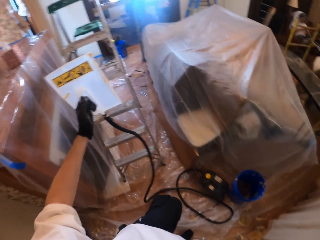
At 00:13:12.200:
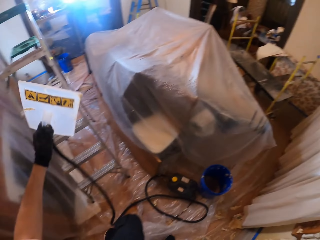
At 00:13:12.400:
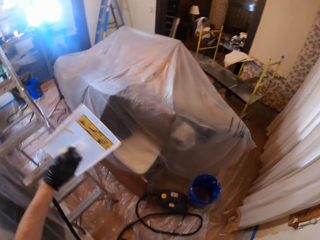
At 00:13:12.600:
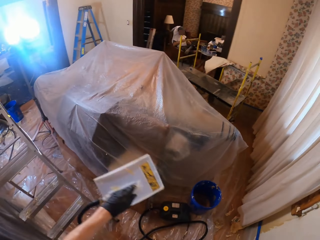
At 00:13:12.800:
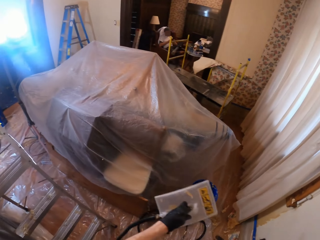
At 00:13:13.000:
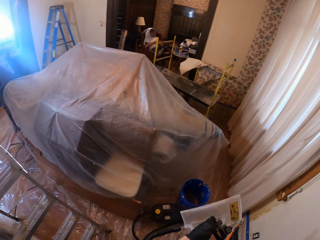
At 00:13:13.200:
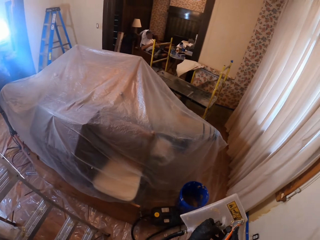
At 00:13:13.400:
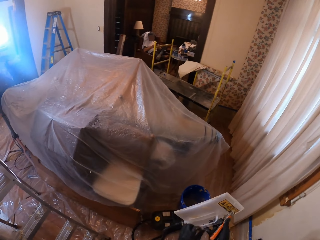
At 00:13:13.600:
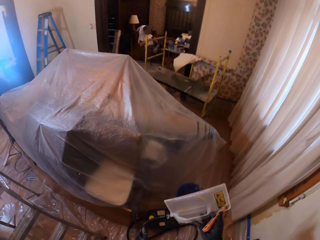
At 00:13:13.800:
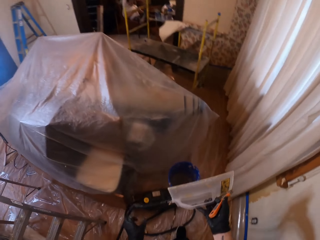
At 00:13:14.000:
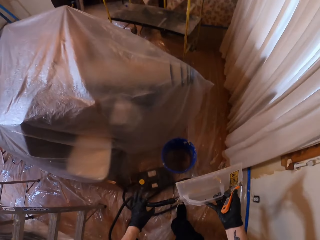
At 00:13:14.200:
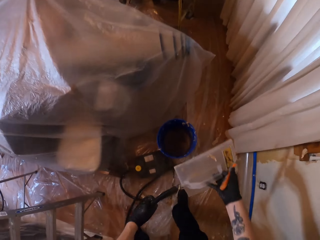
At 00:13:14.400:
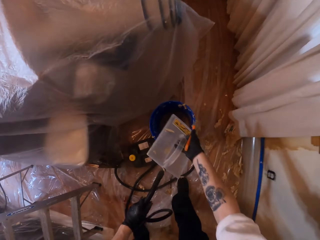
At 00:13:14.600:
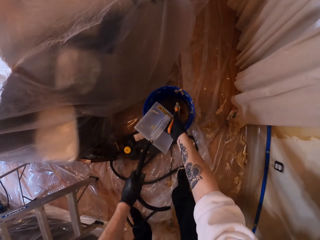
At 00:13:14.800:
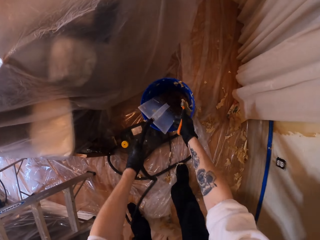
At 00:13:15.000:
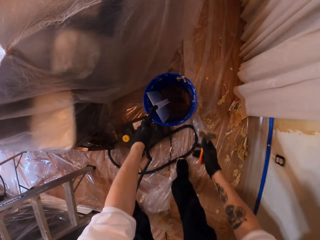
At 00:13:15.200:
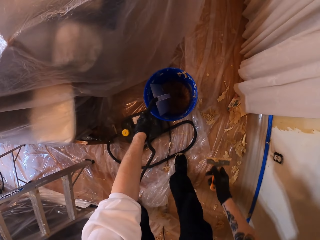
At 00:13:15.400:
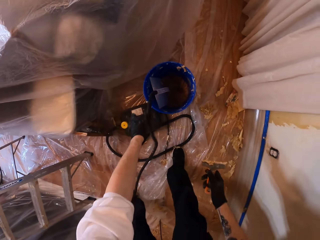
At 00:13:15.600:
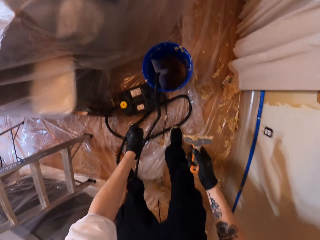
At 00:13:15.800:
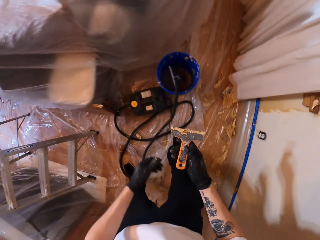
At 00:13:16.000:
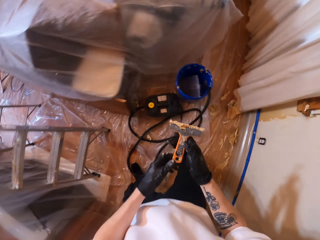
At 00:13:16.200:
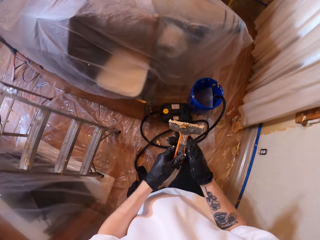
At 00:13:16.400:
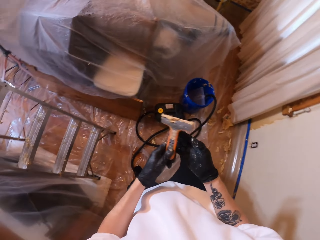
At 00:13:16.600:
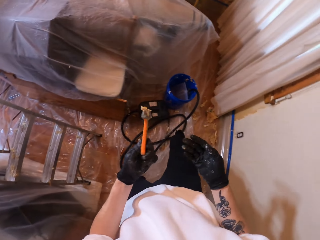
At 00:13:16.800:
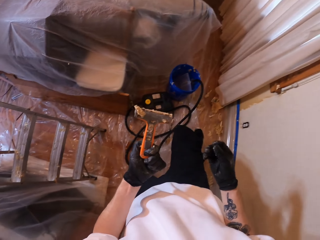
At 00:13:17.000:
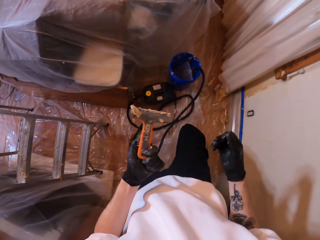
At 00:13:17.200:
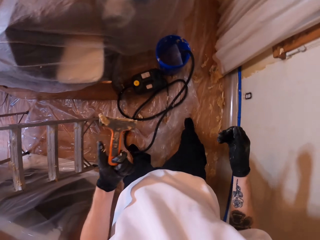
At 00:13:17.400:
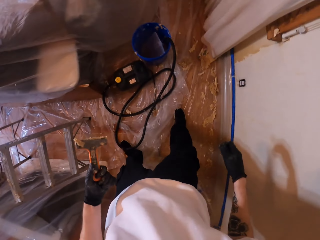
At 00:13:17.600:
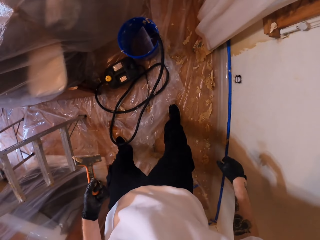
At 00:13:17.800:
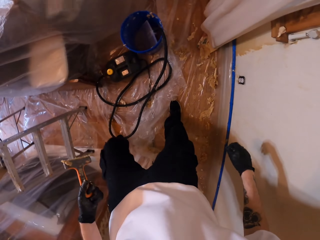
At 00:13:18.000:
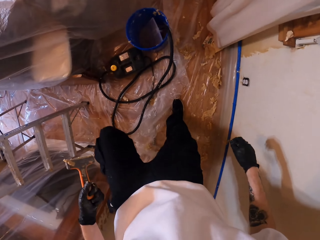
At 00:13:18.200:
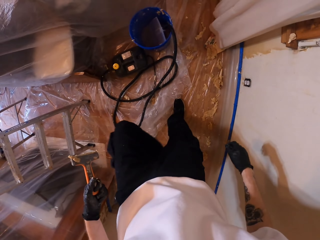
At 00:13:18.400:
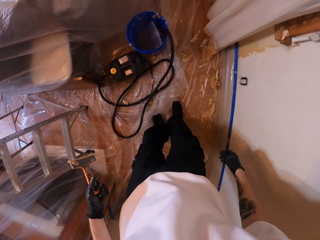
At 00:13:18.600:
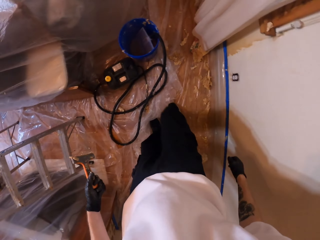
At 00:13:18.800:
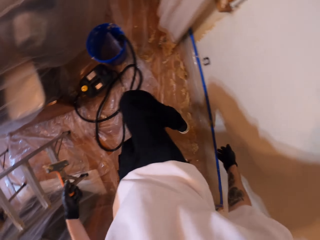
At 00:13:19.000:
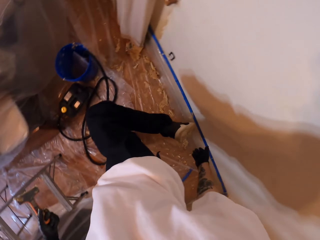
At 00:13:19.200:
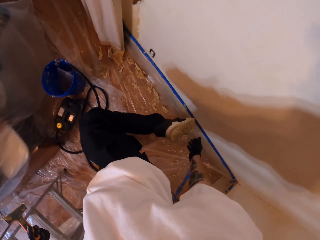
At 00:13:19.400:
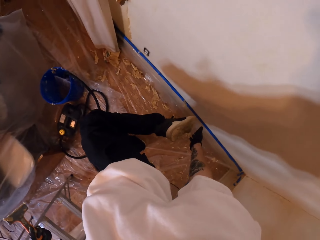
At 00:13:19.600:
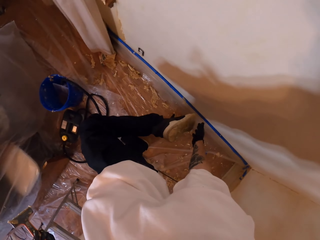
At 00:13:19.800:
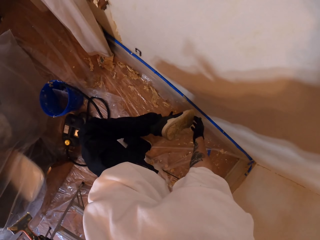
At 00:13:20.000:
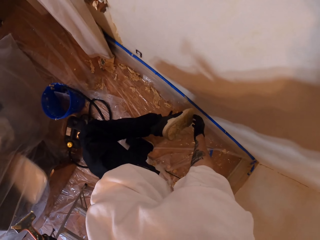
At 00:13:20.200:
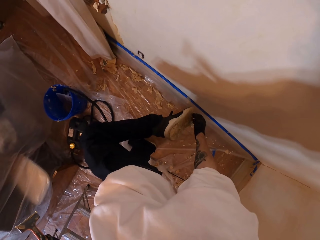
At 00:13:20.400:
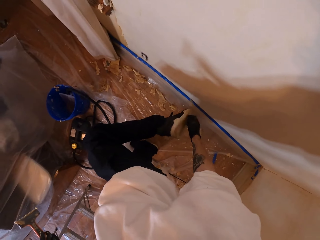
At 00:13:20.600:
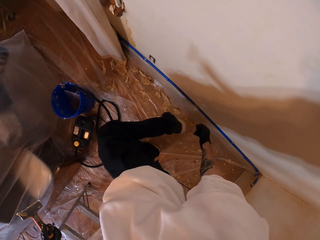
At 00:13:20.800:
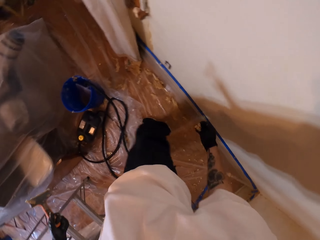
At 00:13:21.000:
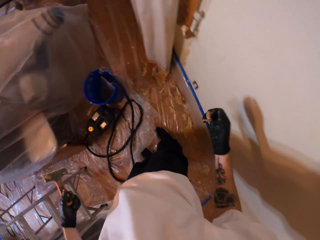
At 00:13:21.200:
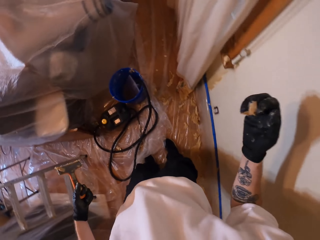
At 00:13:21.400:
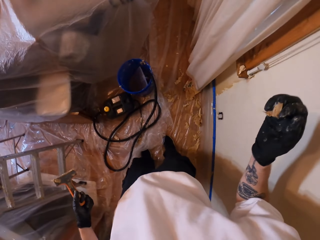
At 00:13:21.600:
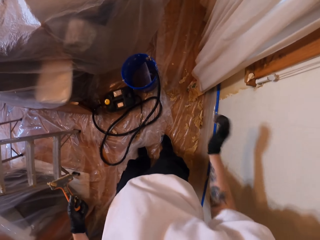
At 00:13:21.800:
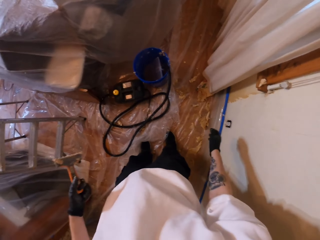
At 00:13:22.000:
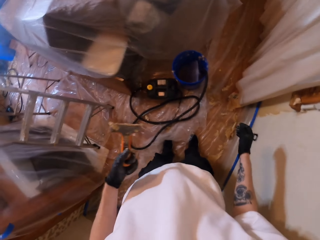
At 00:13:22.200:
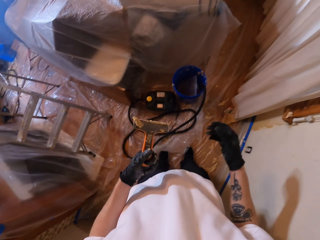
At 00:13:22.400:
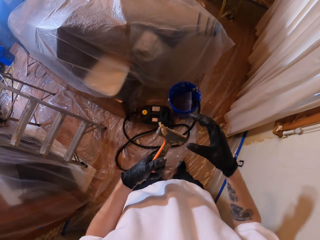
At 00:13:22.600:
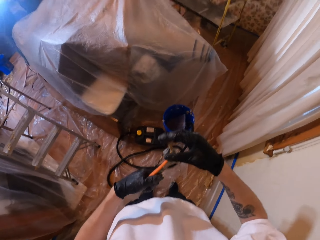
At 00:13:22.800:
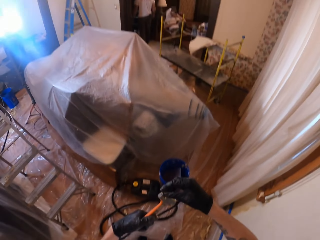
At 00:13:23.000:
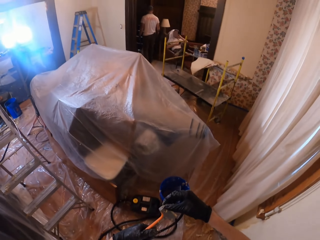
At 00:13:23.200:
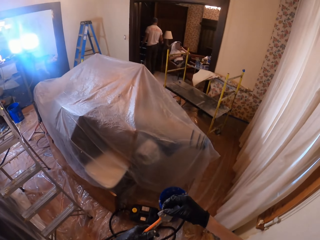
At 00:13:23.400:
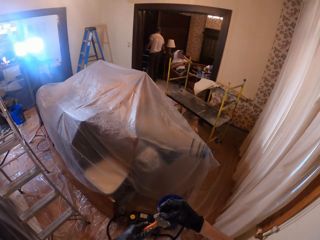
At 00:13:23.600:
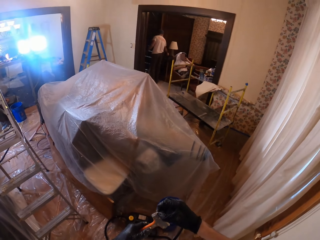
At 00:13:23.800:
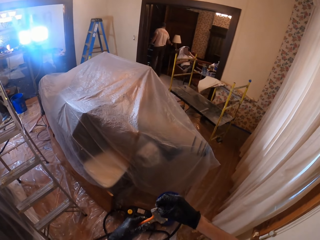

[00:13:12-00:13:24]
The camera wearer transfers the plastic float or wallpaper steamer to the right hand. They put the plastic float in the bucket, pull back both hands, lift the scraper, and transfer the scraper to the left hand. They look at the scraper. They make a step. They lift the right leg up. They check the shoe sole. They touch the right shoe. They remove a wallpaper from the sole. They drop the wallpaper on the floor. They lift the scraper. They wipe the wallpaper from the scraper.

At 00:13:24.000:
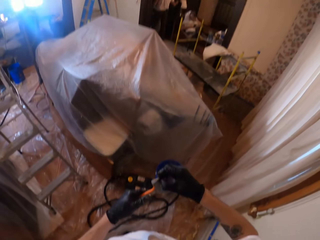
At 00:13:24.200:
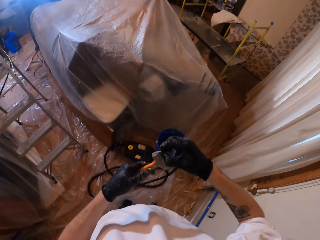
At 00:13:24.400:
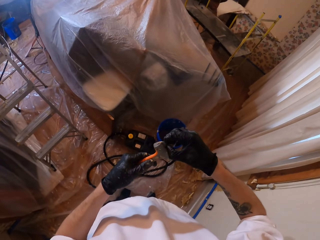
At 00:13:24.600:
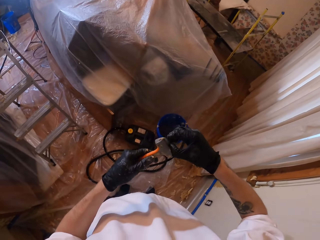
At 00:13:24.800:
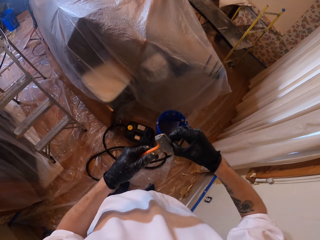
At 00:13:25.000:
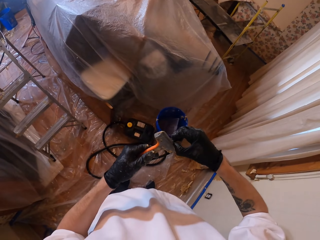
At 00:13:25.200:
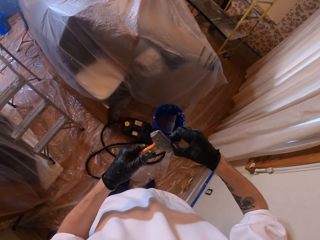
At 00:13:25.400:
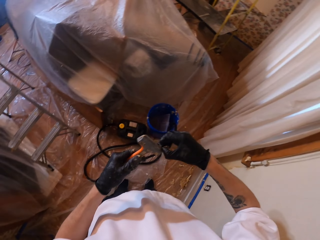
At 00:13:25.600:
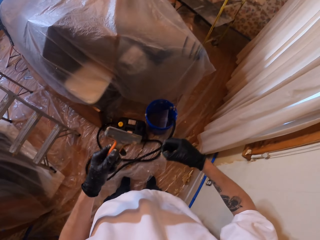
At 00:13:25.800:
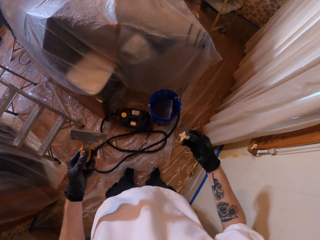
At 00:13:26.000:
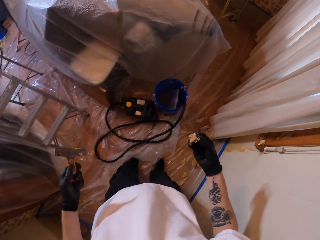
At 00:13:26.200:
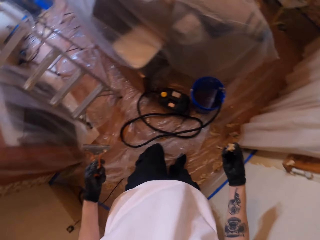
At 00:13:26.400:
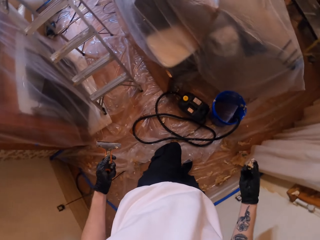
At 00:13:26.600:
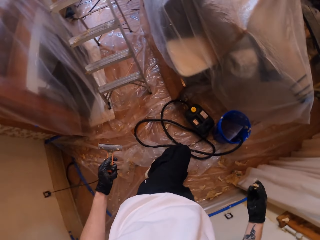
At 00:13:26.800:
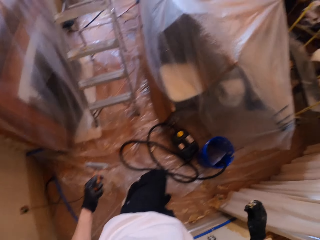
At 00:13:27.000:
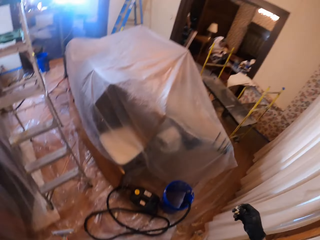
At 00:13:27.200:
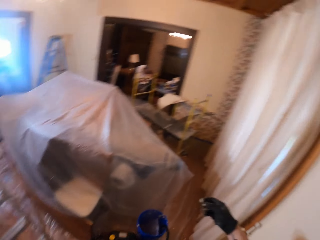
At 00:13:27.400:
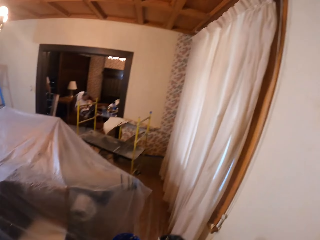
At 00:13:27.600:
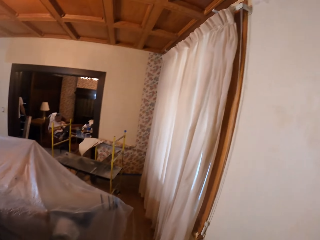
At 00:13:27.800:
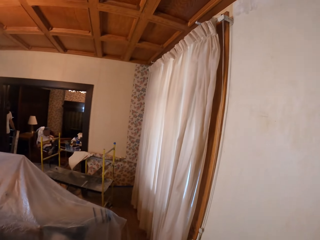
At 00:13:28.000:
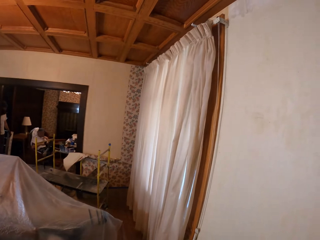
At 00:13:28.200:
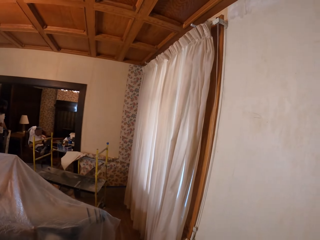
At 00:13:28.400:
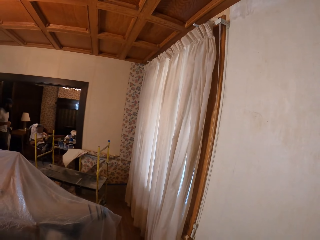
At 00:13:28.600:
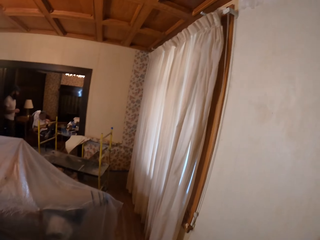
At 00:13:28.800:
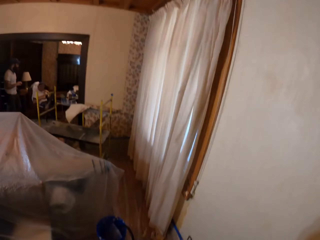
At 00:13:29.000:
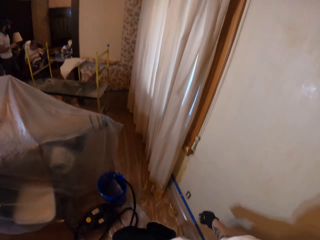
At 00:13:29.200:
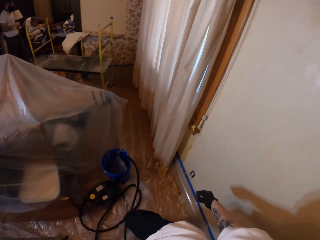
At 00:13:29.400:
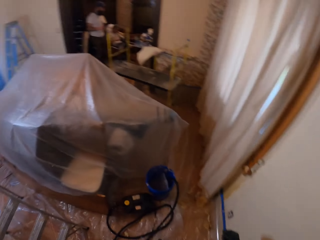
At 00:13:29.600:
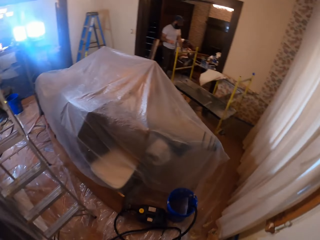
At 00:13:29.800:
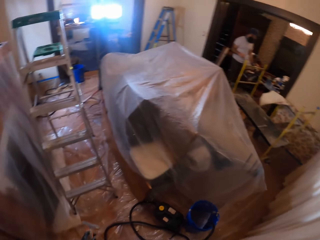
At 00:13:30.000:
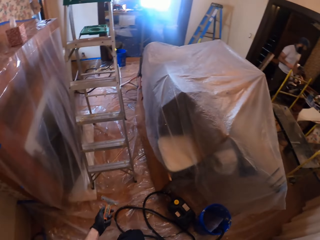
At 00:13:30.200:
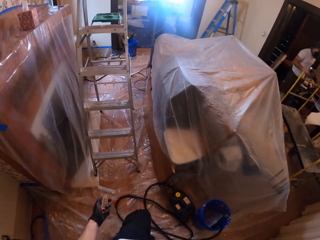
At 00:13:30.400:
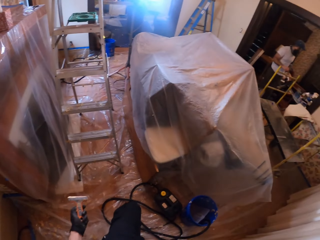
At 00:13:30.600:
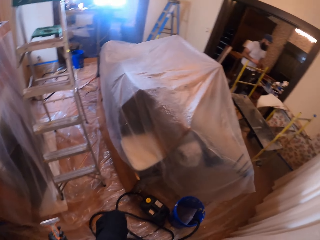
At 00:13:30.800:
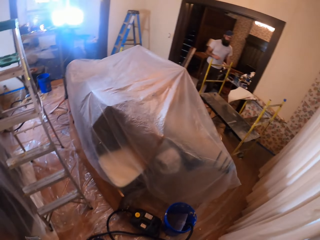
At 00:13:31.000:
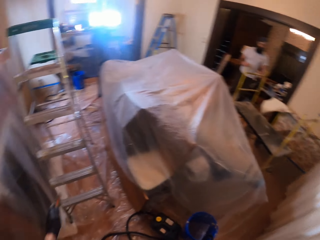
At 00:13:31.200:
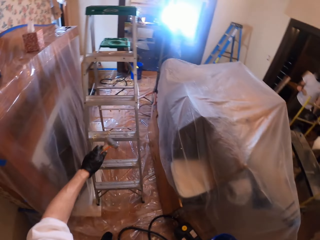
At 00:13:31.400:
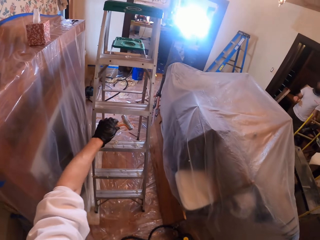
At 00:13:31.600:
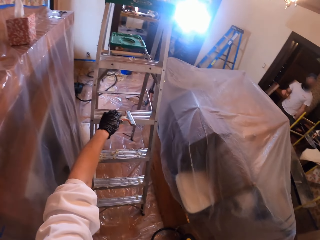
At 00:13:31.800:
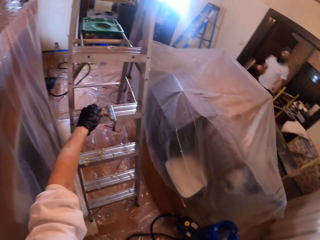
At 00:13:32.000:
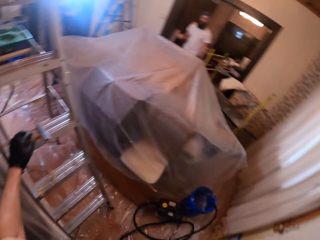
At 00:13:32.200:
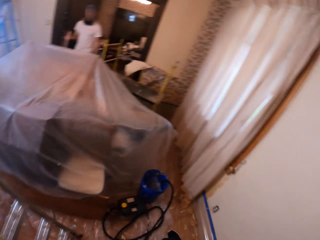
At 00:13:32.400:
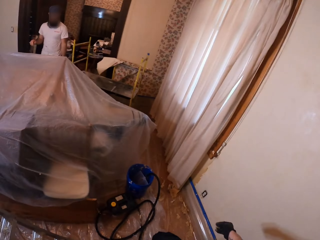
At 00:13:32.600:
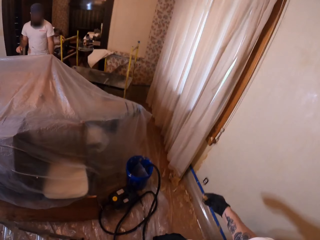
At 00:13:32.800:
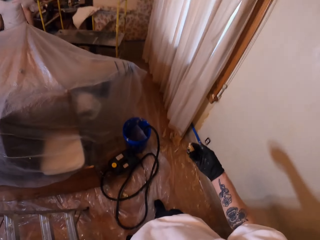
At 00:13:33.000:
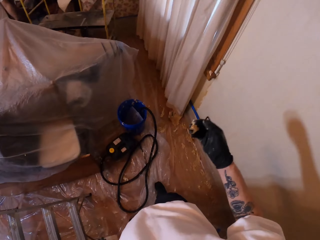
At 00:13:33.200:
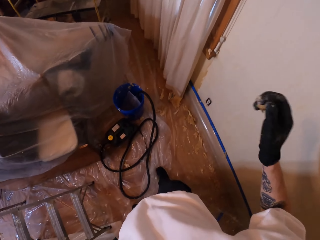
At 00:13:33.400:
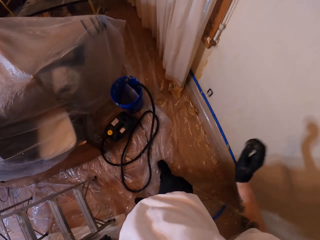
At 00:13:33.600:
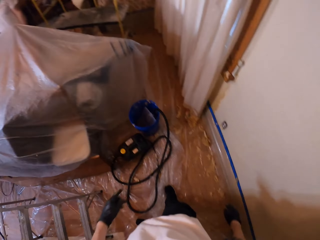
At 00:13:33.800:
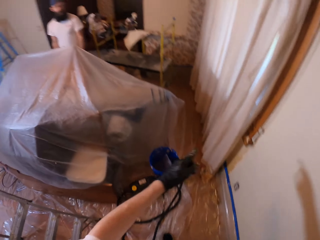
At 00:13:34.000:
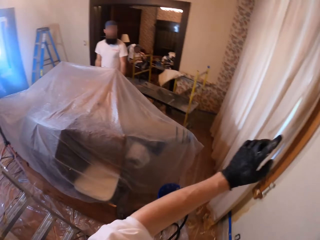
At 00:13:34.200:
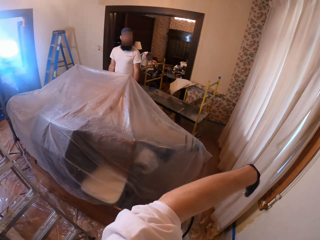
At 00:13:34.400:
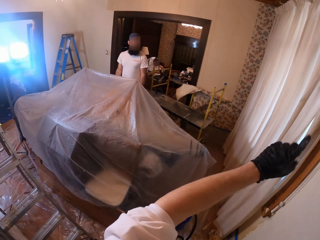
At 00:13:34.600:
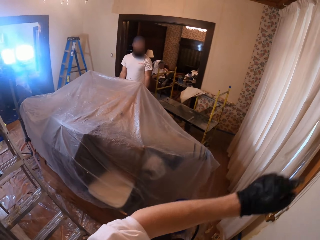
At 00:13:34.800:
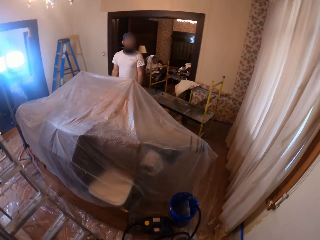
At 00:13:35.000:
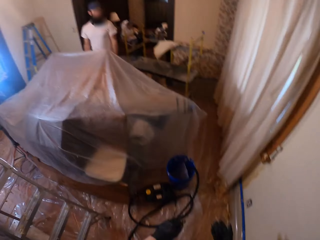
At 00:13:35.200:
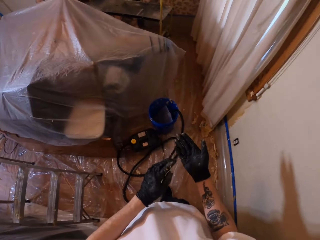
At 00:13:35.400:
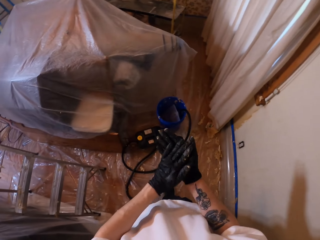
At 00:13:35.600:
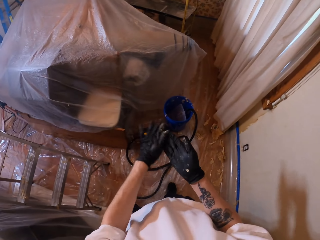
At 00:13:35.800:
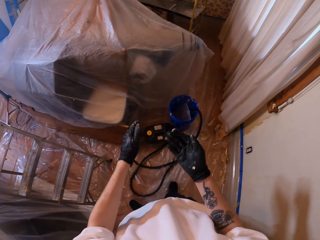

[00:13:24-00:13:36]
The camera wearer looks around. They remove paint from the scraper. They look around. They place the scraper on the ladder. They look around. They walk around. They lift the right hand. They drop the wallpaper on the right hand. They lift the left hand. They converse with a man. They point to the curtains.
